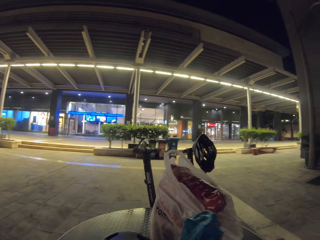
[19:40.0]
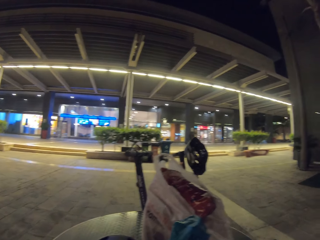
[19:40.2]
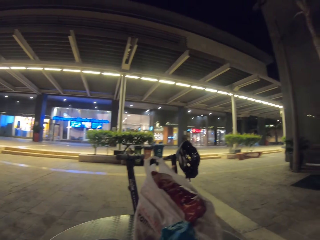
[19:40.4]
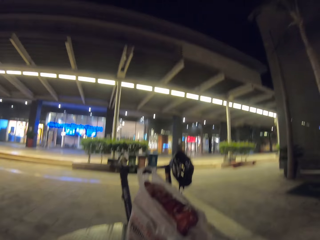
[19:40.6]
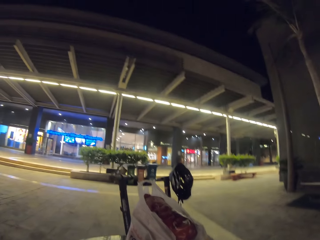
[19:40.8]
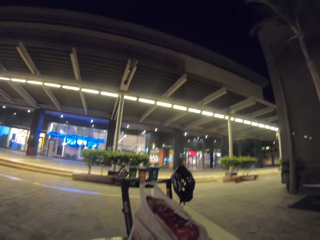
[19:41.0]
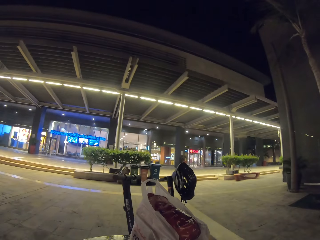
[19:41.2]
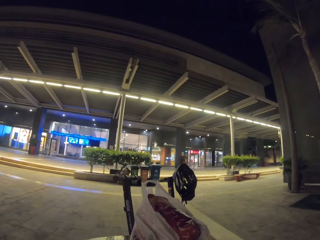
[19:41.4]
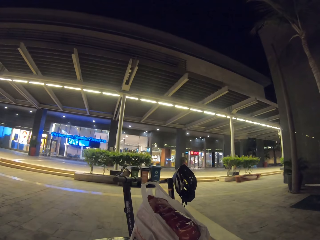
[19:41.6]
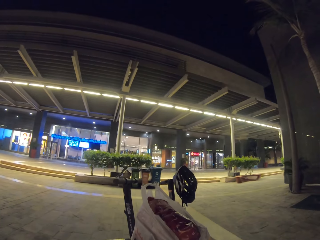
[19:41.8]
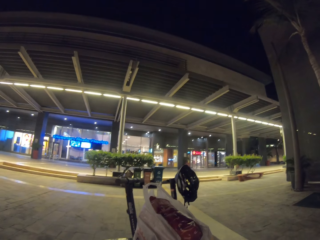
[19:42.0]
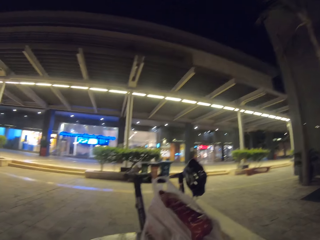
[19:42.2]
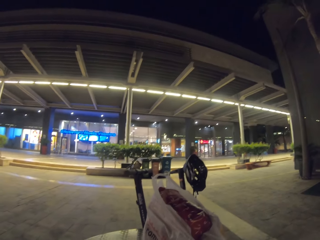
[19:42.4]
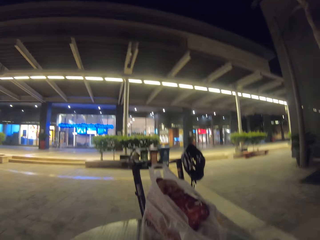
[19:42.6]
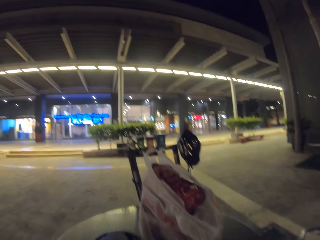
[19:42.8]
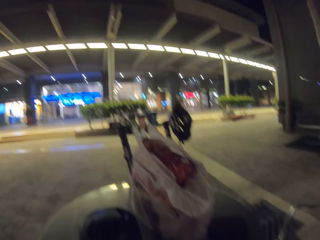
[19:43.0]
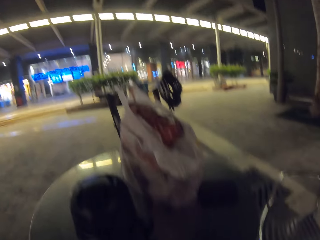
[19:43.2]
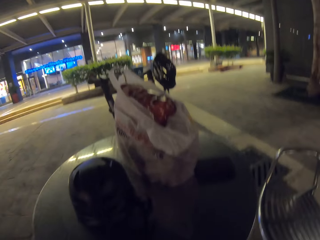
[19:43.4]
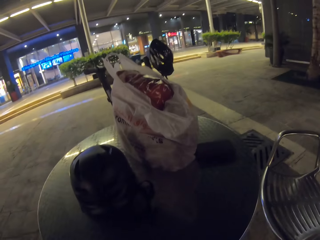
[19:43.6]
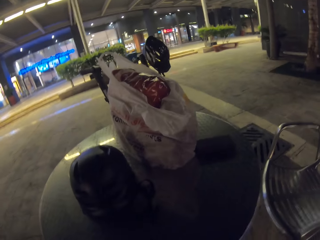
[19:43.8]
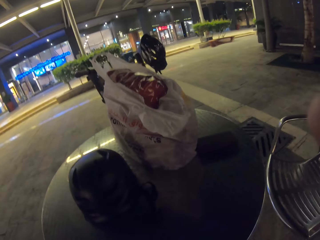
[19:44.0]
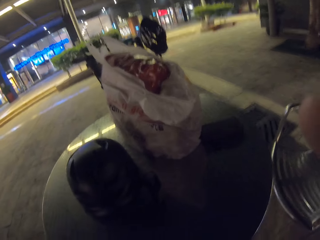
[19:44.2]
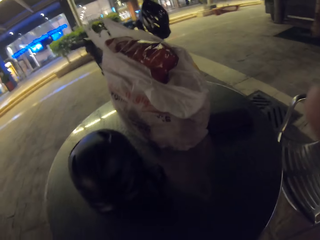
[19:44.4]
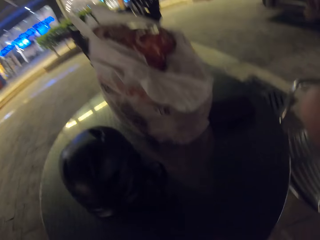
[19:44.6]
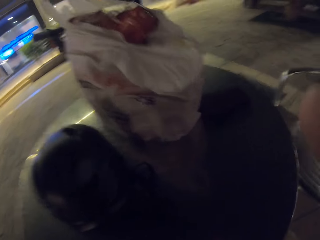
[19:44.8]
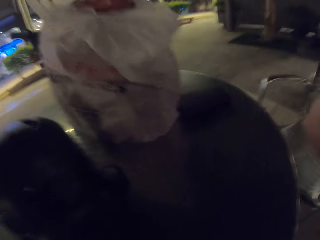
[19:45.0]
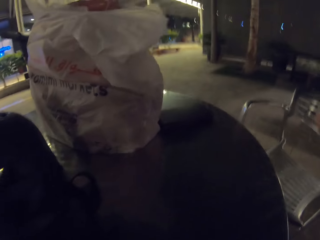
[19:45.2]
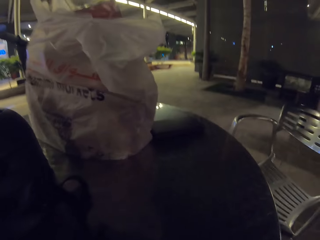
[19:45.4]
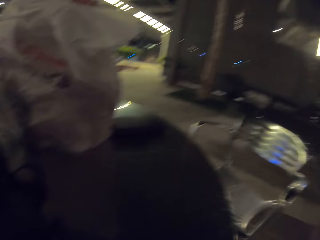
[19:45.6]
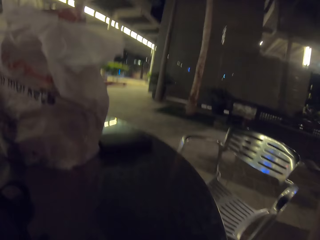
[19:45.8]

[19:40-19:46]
The camera wearer holds ice cream on the hand. They eat the ice cream. They look around. They adjust the camera.
